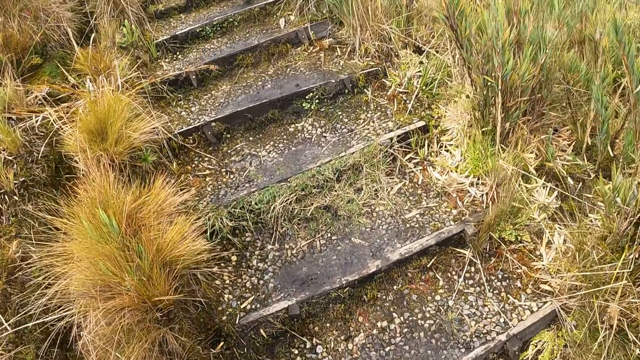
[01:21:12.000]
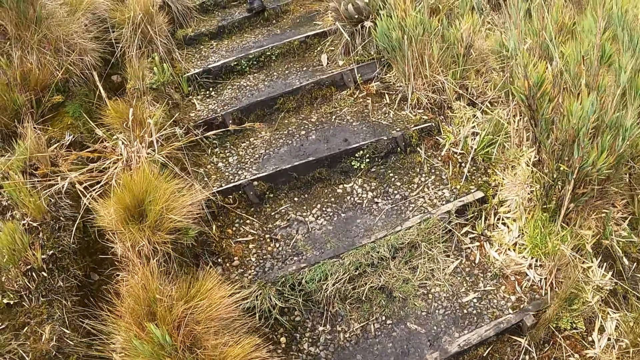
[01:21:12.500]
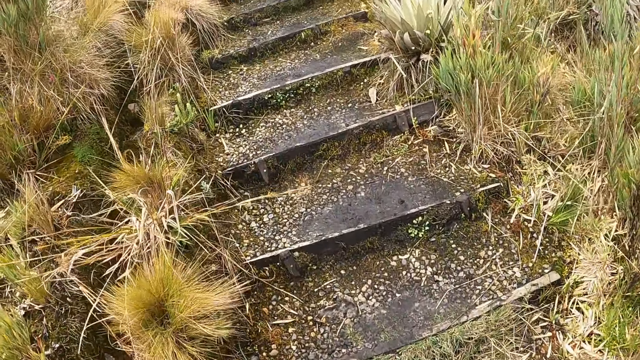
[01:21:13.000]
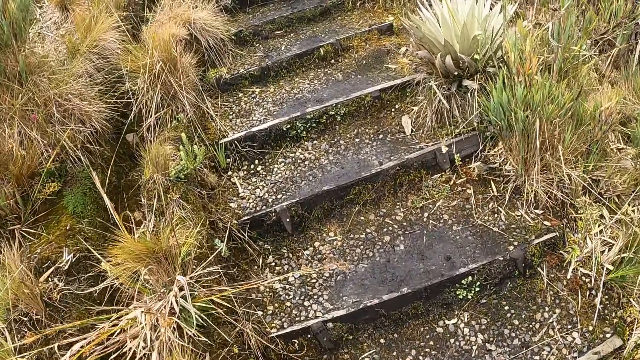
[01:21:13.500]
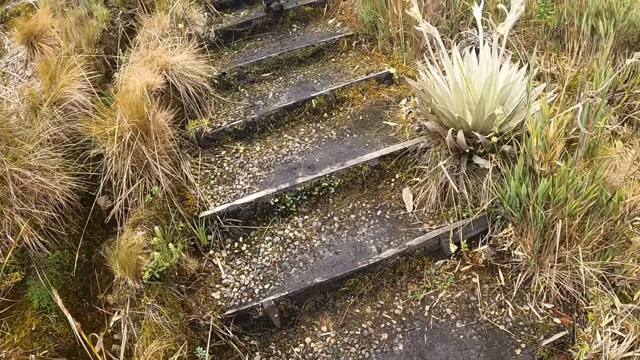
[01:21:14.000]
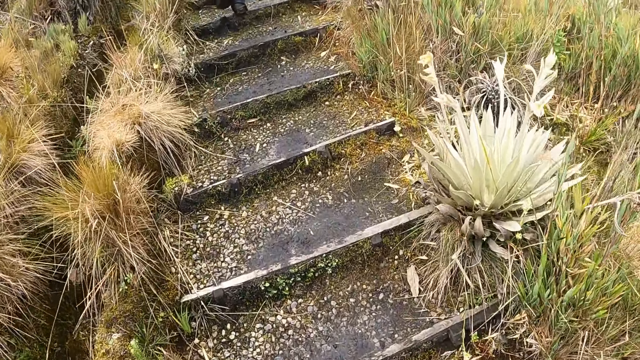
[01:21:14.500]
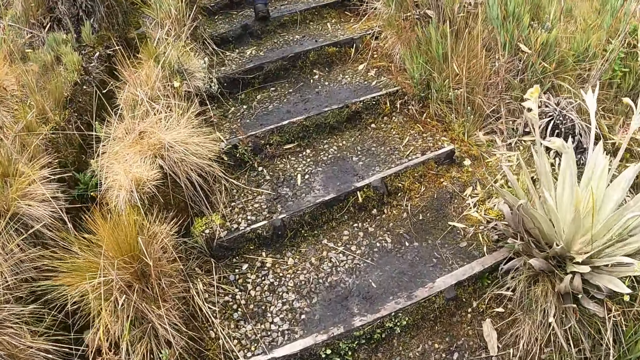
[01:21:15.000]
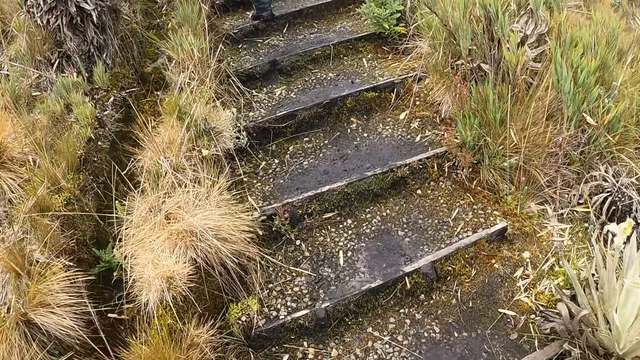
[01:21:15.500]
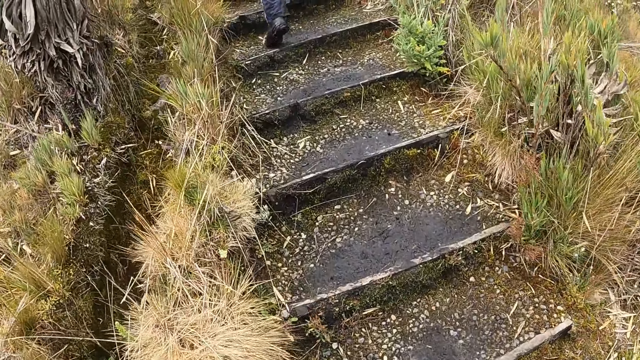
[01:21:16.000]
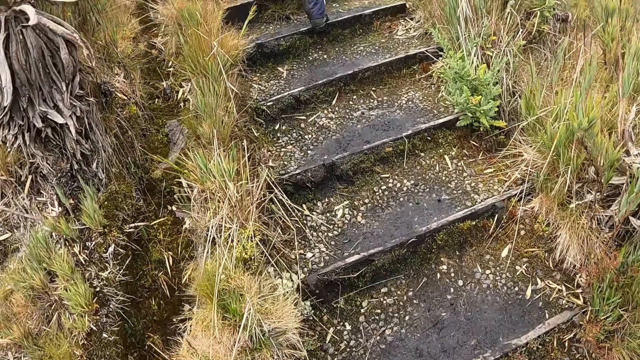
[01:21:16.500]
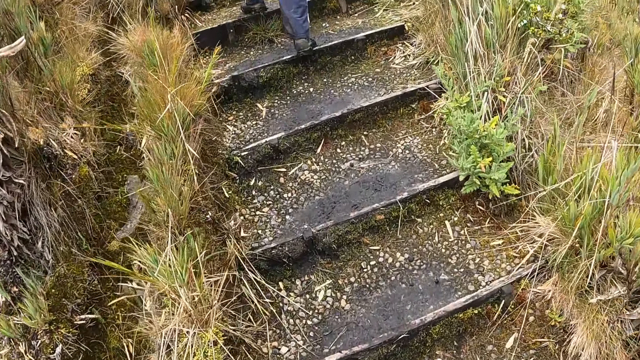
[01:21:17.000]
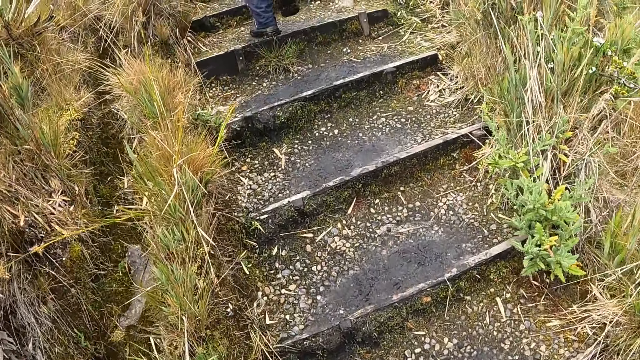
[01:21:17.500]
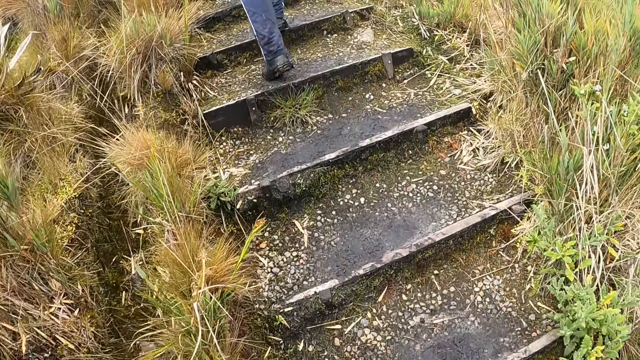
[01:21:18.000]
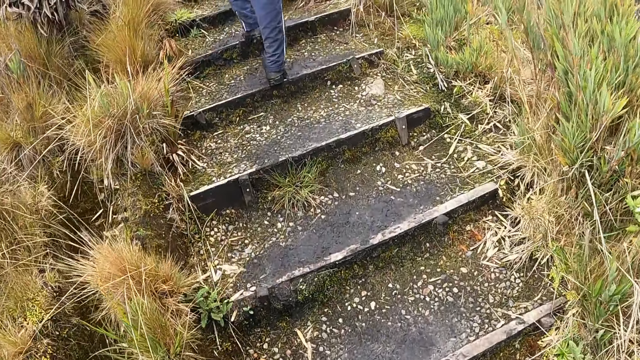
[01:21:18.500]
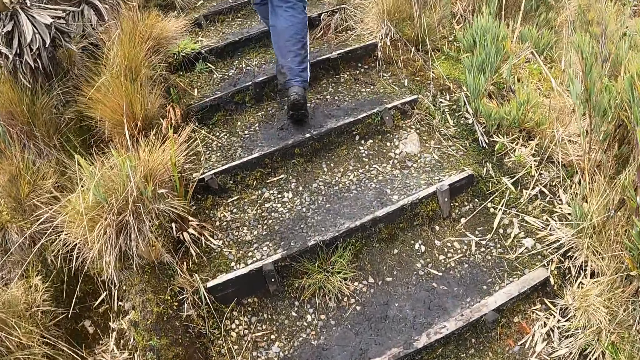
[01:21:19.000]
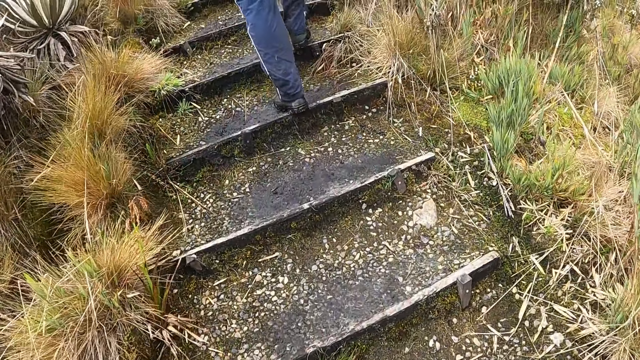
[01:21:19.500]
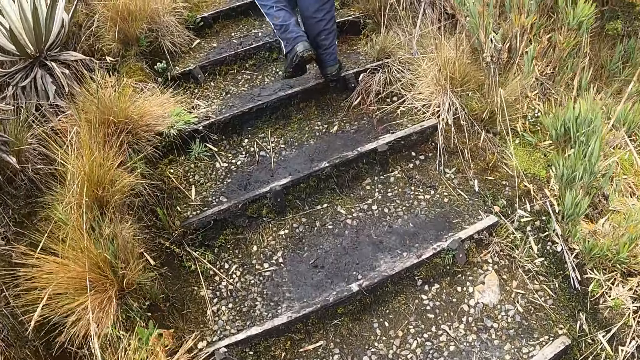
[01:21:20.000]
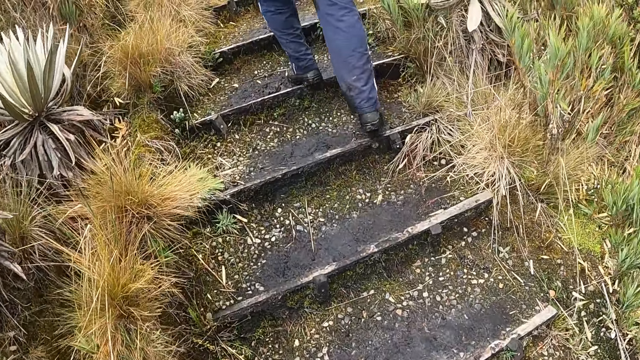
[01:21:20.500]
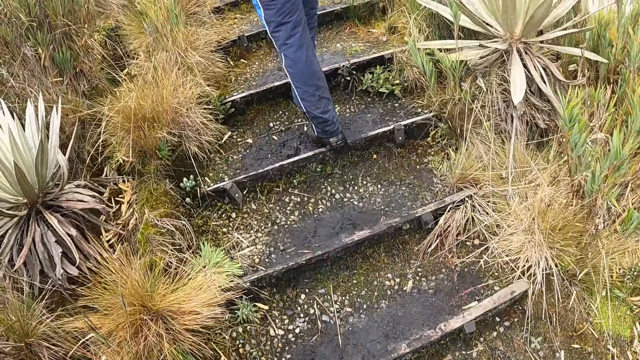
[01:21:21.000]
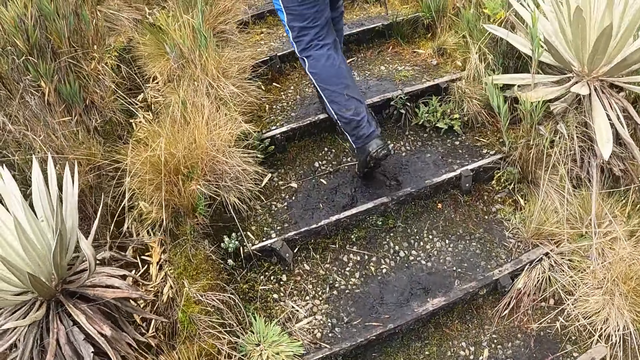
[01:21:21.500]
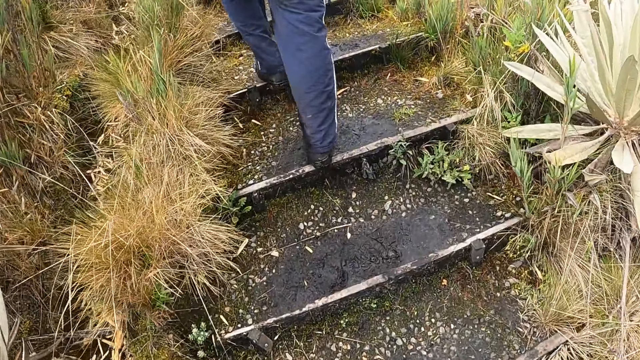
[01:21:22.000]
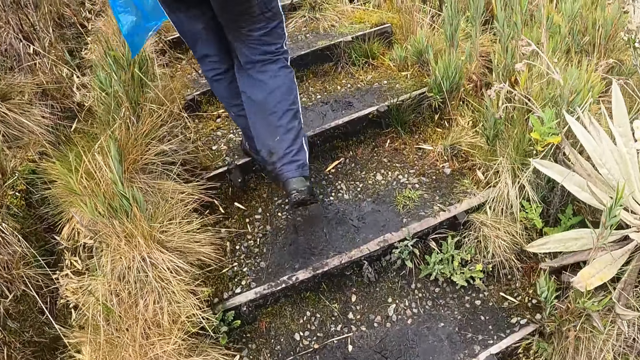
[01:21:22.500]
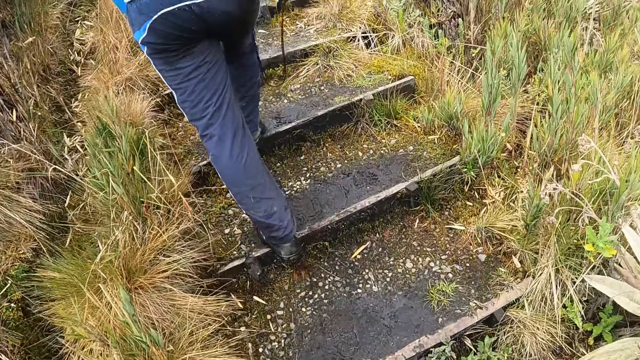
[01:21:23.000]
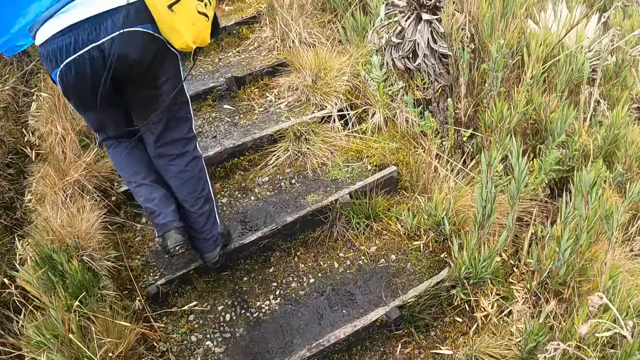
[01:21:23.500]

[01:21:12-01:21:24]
The camera wearer climbs up stairs.

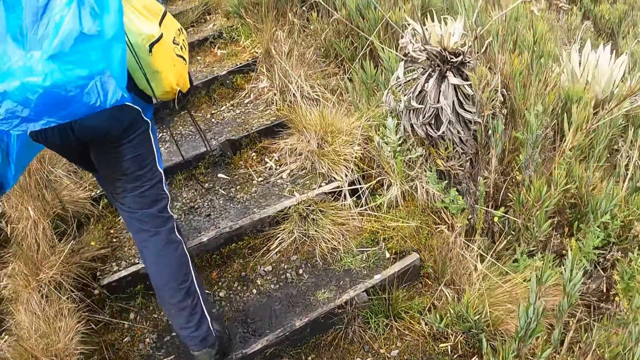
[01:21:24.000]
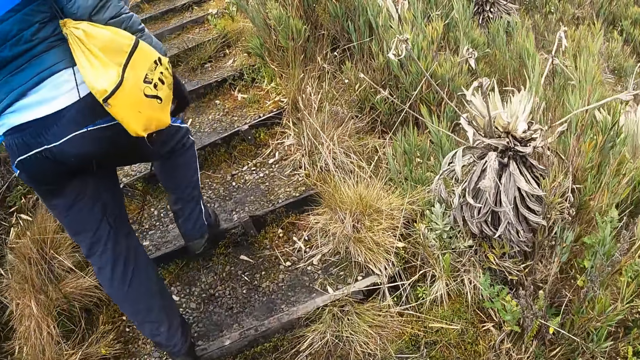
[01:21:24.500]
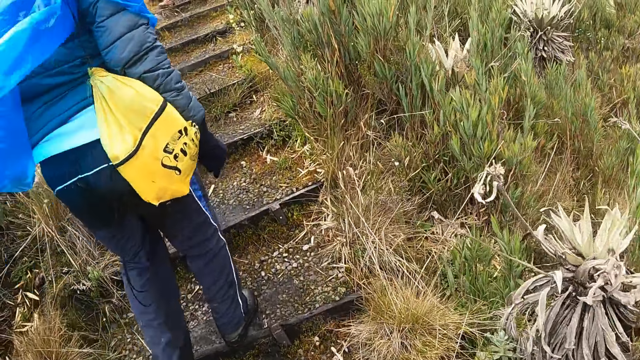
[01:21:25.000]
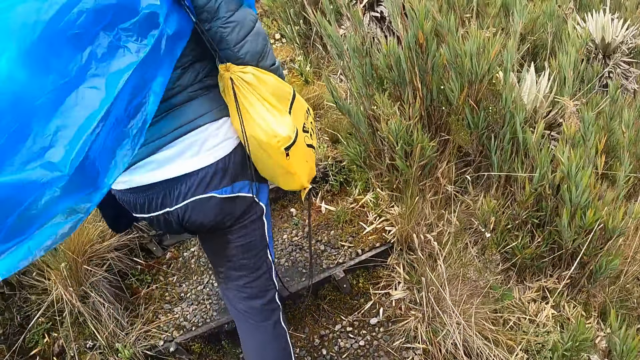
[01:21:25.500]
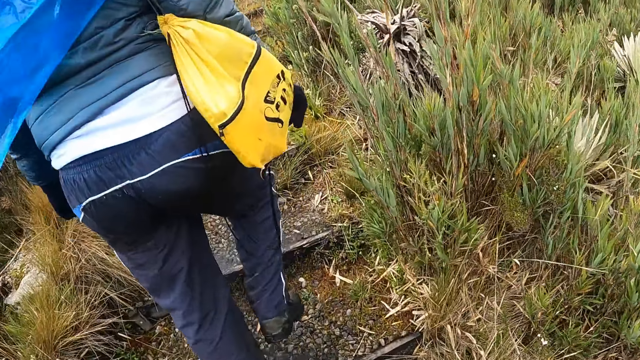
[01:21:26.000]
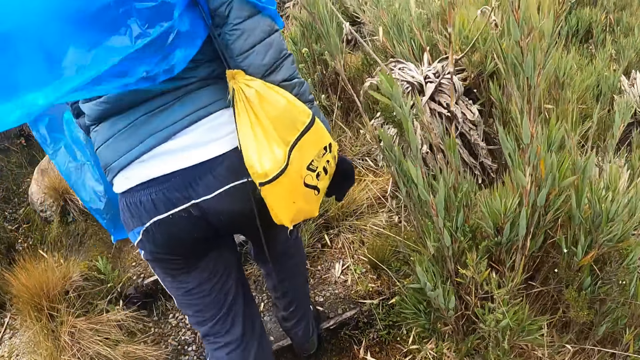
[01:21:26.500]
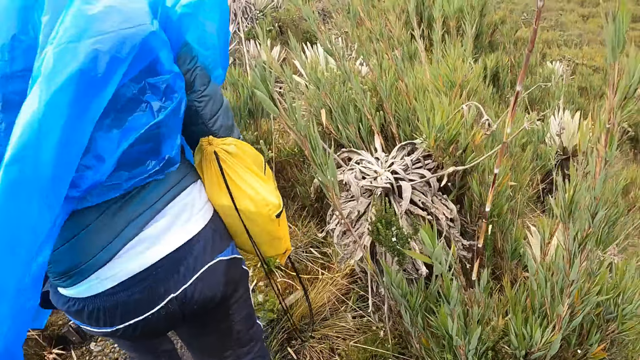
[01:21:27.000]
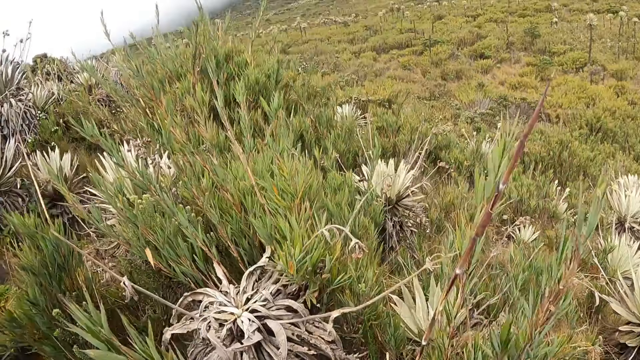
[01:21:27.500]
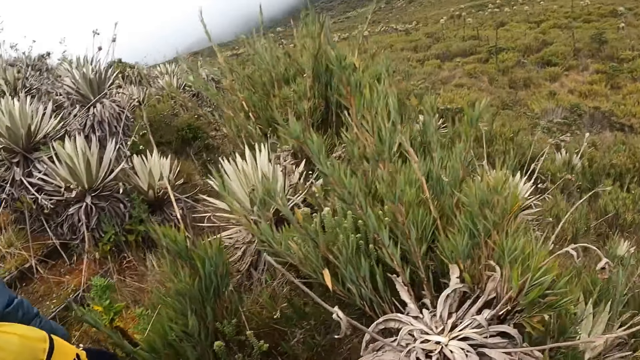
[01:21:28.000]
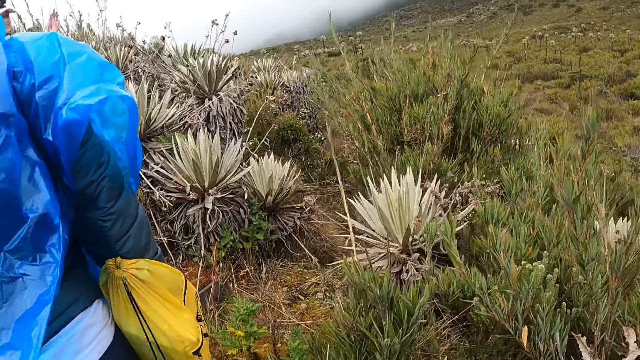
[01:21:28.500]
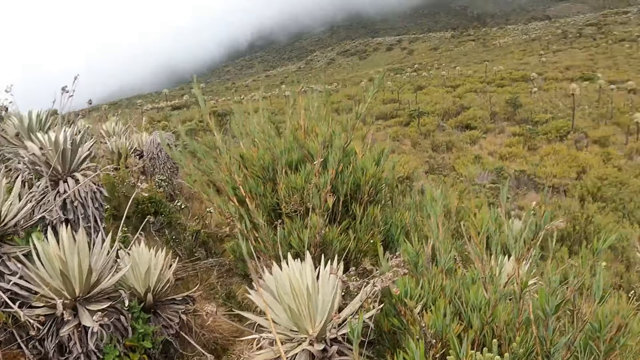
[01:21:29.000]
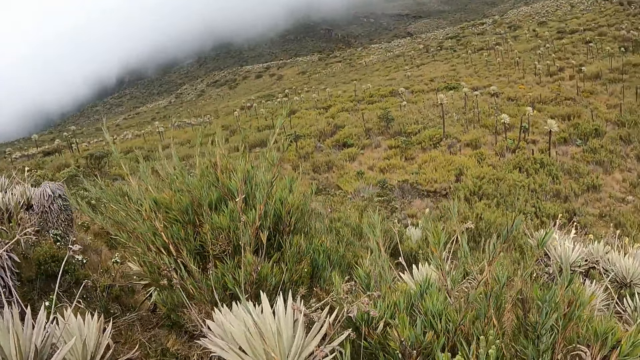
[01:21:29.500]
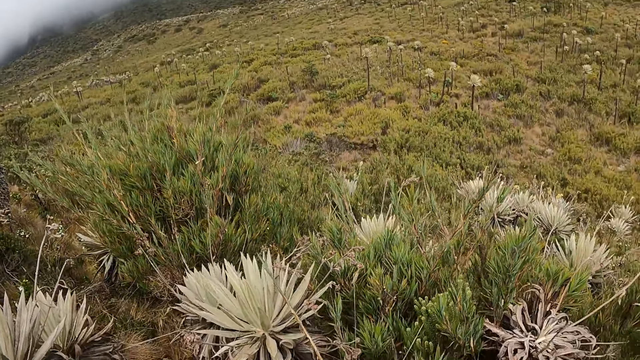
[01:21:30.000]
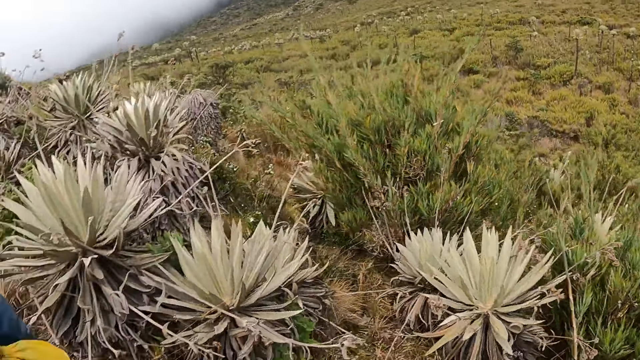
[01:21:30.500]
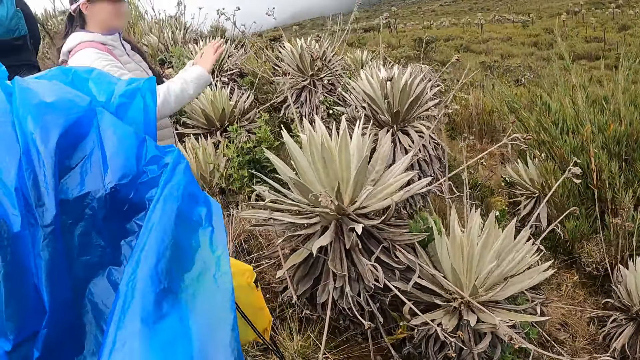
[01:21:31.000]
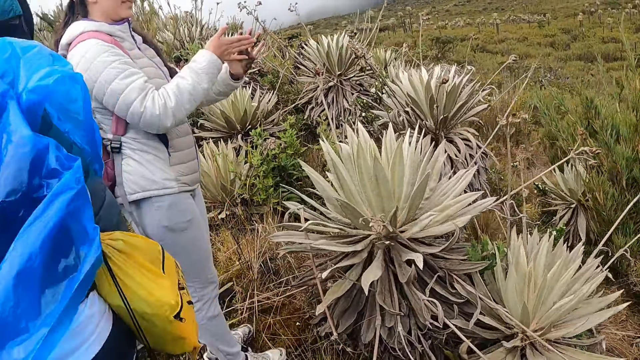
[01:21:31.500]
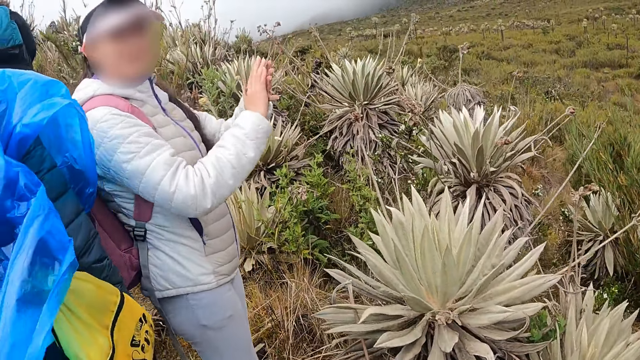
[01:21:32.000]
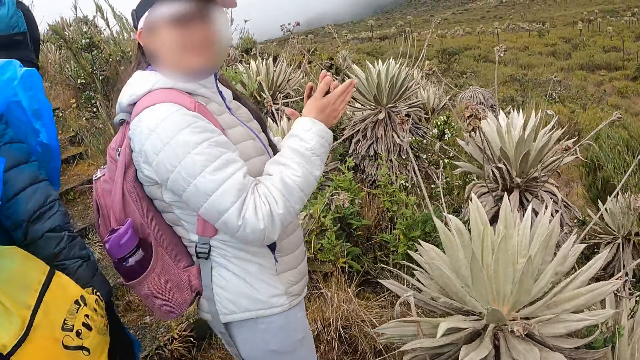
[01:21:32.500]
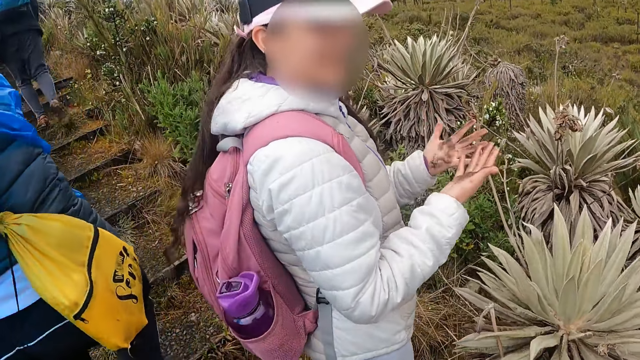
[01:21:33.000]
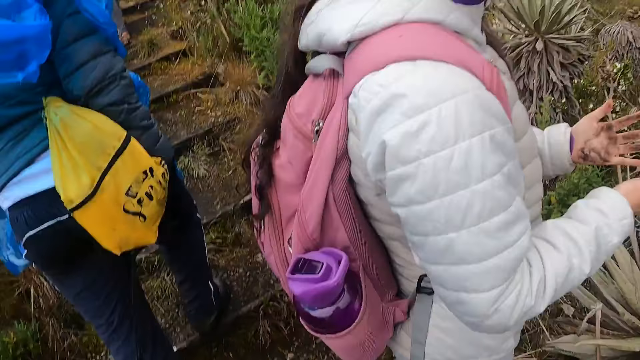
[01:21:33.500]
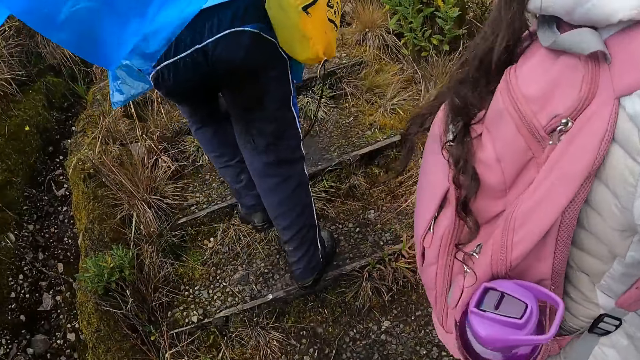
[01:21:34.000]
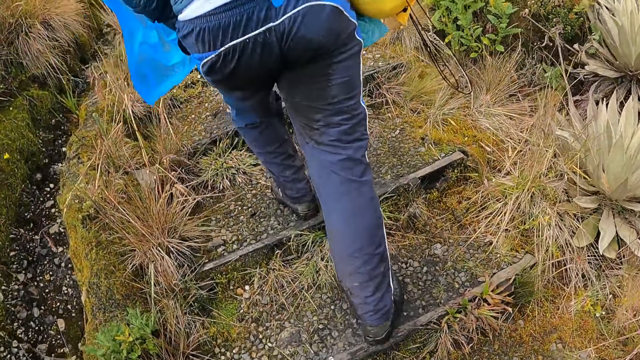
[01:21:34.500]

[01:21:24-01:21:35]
A woman rubs her hands together. The camera wearer interacts with the woman.
